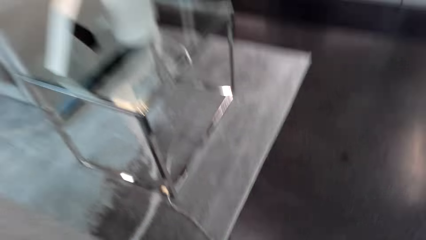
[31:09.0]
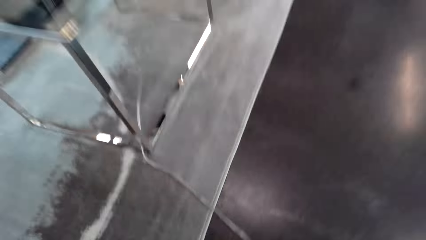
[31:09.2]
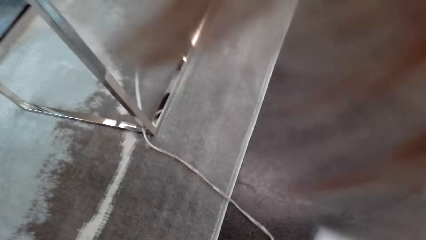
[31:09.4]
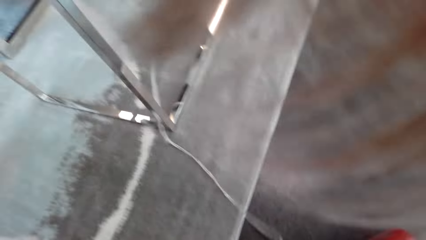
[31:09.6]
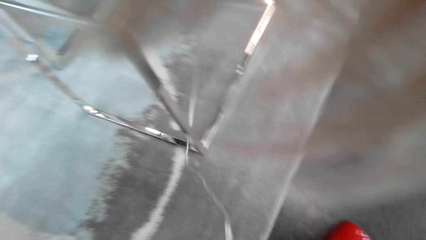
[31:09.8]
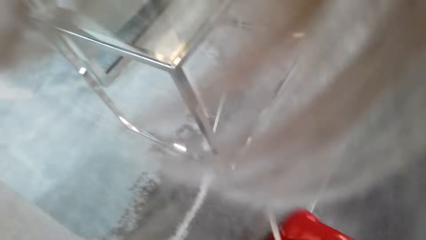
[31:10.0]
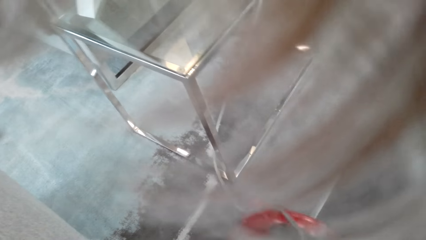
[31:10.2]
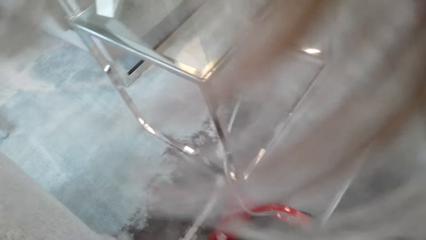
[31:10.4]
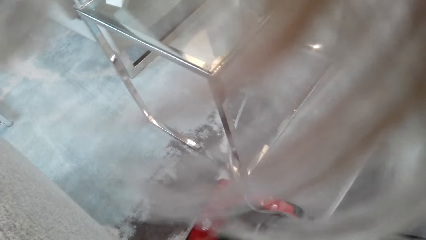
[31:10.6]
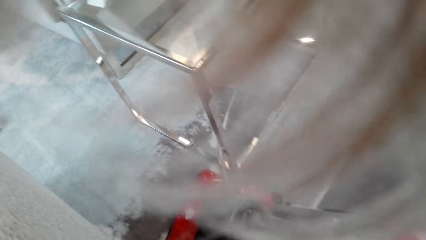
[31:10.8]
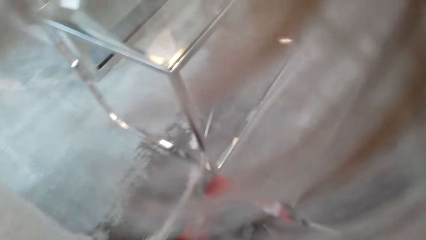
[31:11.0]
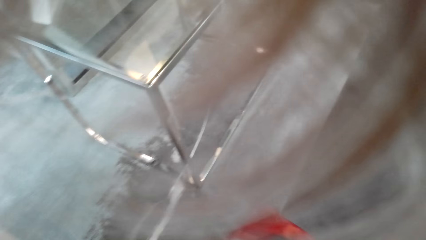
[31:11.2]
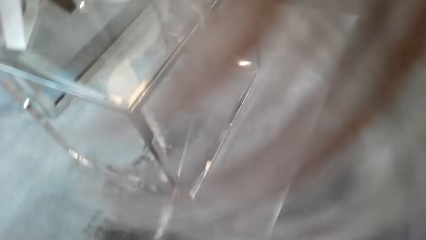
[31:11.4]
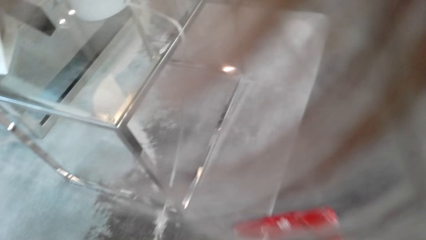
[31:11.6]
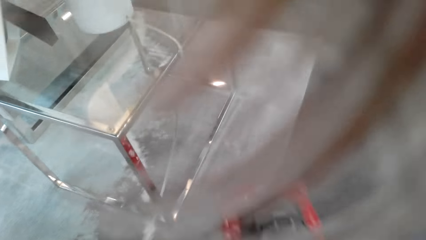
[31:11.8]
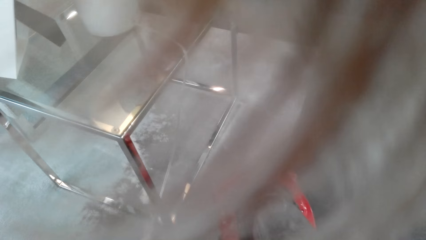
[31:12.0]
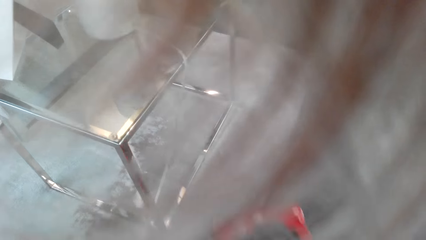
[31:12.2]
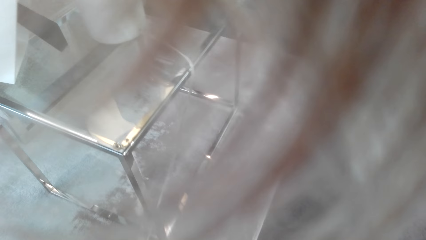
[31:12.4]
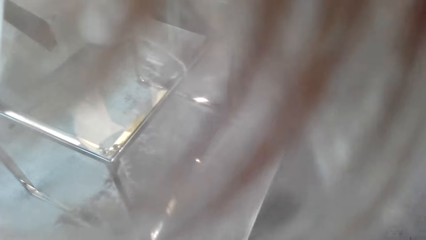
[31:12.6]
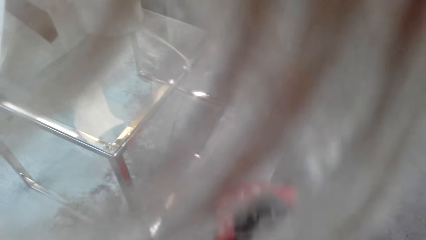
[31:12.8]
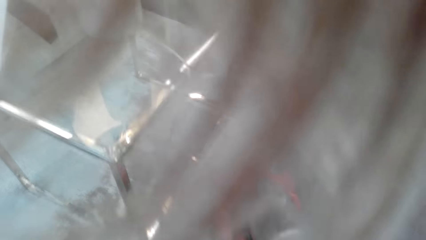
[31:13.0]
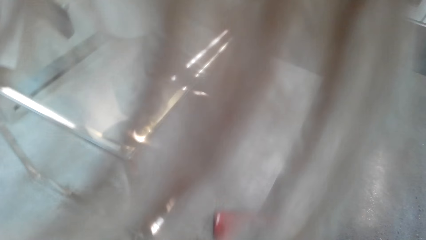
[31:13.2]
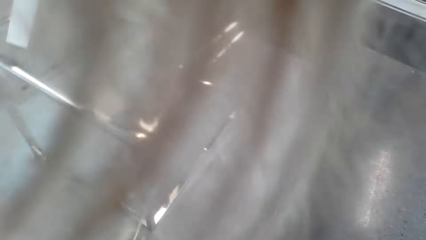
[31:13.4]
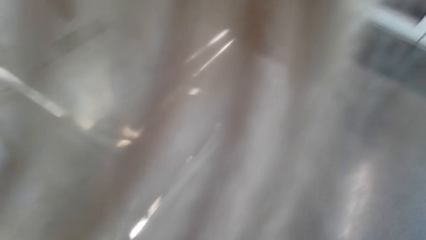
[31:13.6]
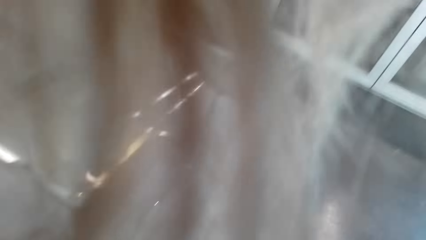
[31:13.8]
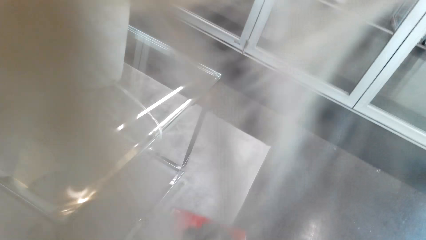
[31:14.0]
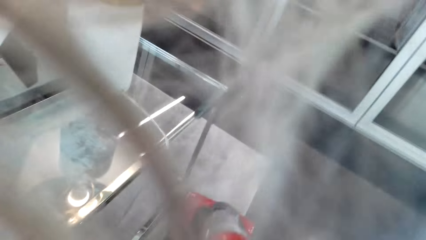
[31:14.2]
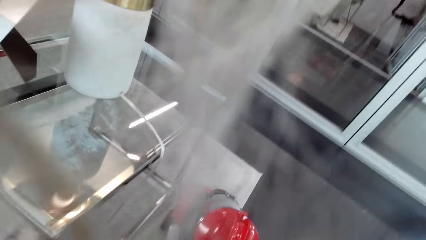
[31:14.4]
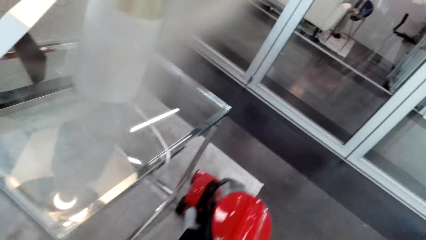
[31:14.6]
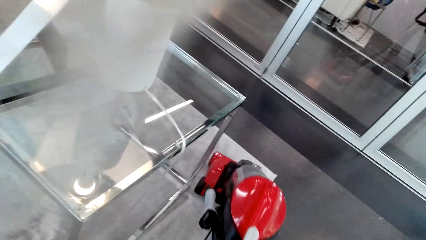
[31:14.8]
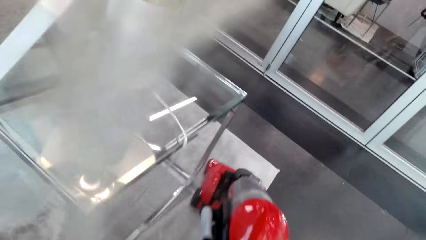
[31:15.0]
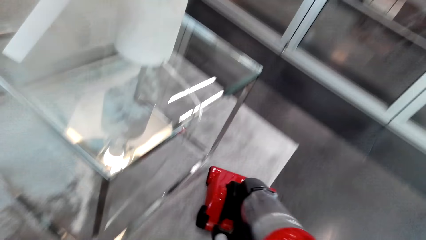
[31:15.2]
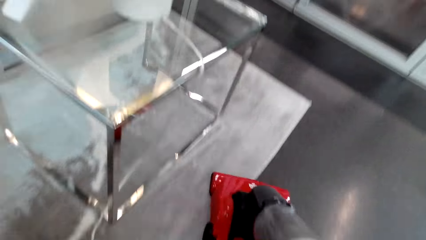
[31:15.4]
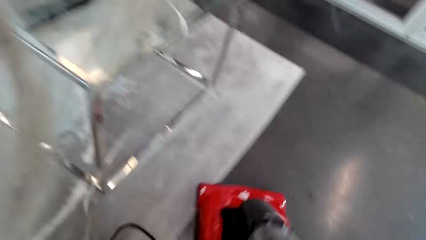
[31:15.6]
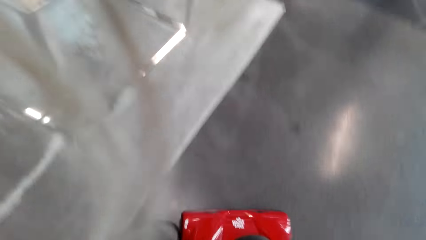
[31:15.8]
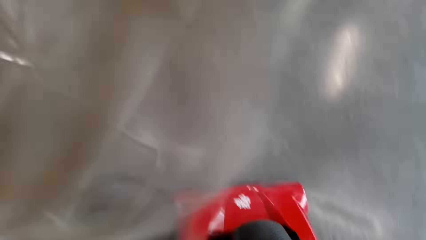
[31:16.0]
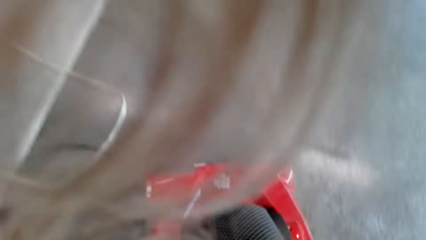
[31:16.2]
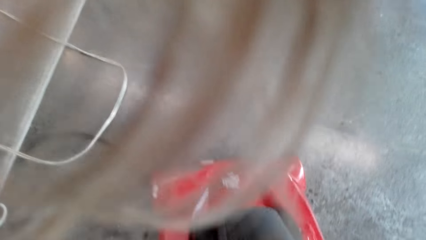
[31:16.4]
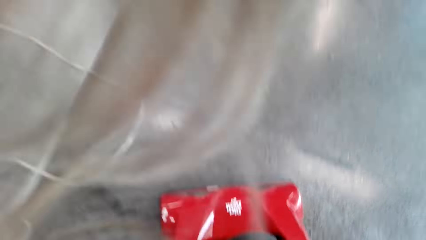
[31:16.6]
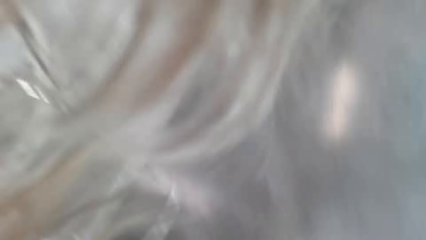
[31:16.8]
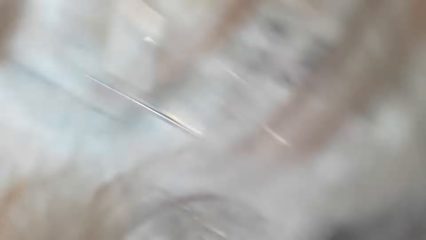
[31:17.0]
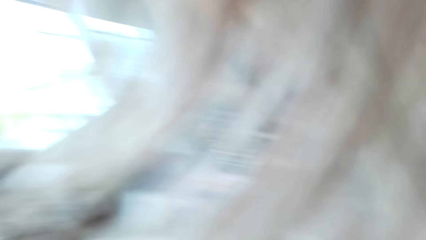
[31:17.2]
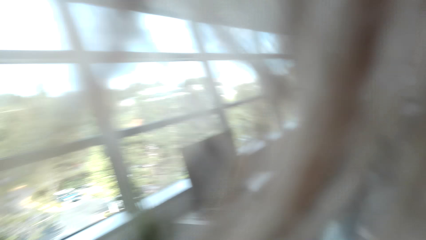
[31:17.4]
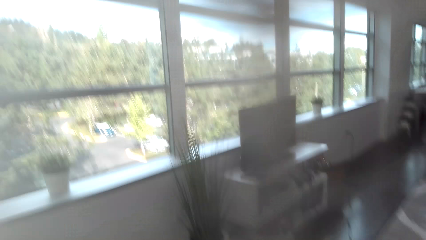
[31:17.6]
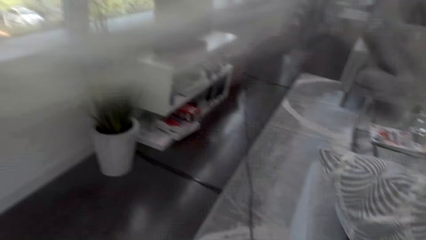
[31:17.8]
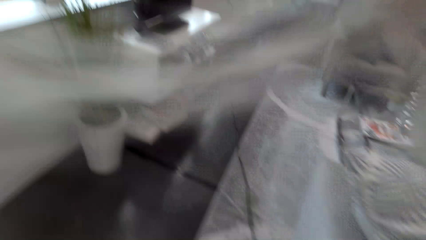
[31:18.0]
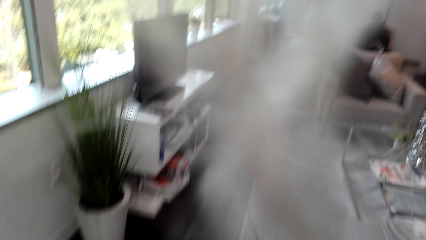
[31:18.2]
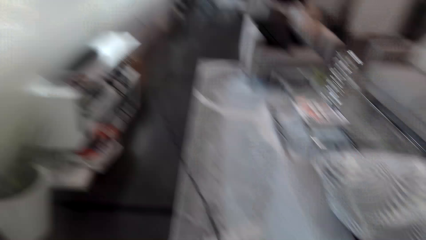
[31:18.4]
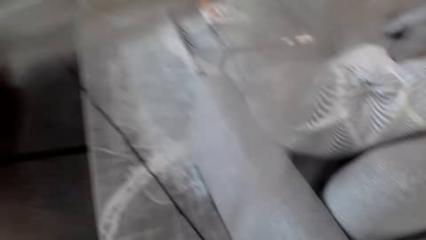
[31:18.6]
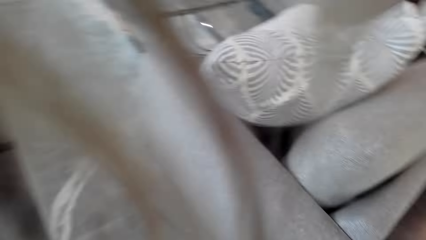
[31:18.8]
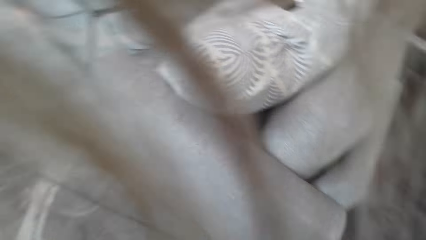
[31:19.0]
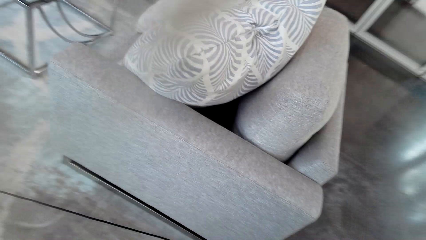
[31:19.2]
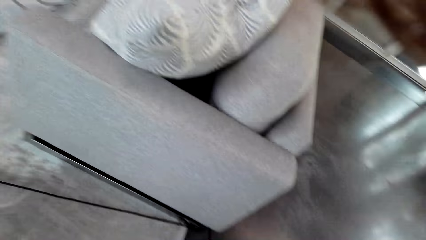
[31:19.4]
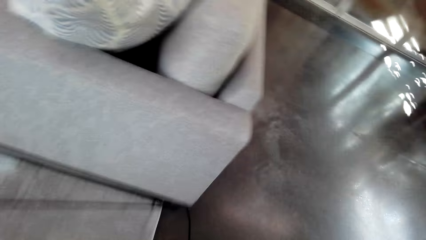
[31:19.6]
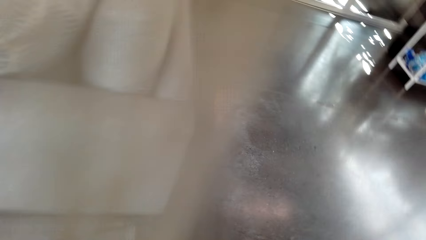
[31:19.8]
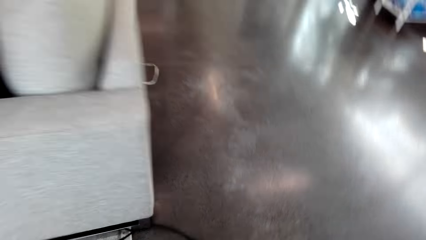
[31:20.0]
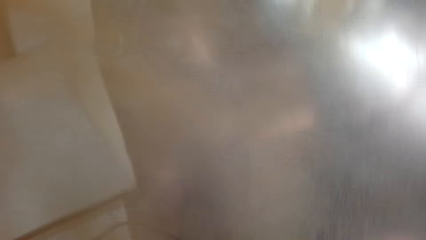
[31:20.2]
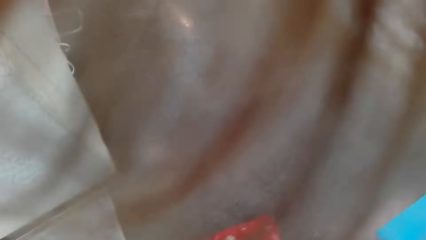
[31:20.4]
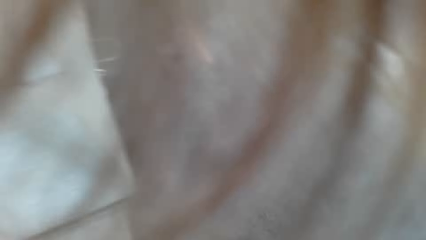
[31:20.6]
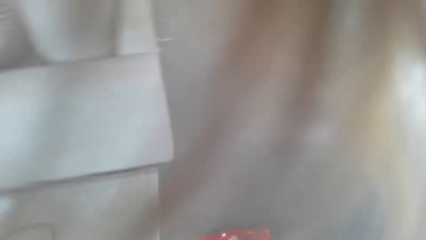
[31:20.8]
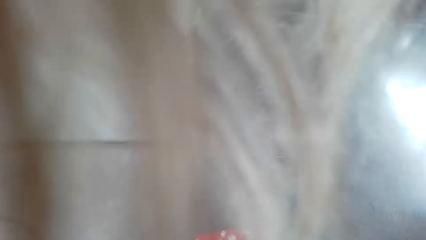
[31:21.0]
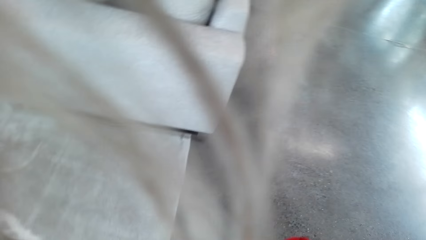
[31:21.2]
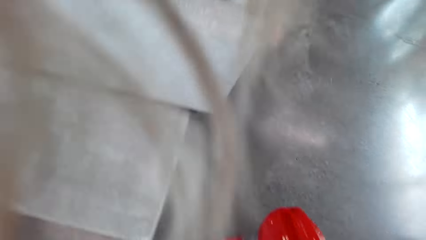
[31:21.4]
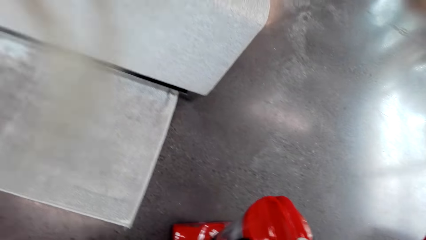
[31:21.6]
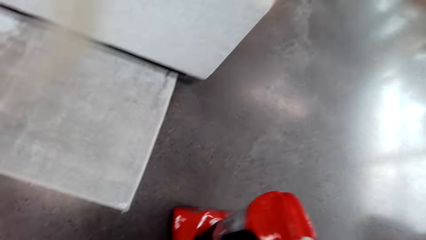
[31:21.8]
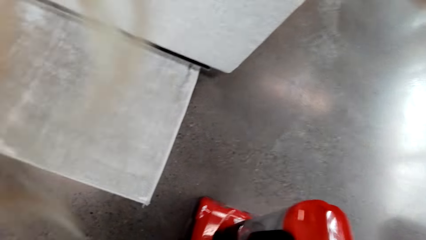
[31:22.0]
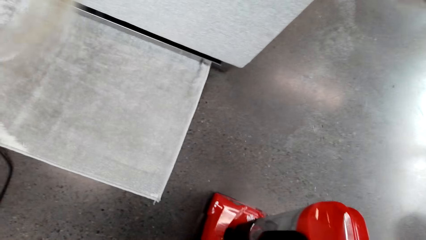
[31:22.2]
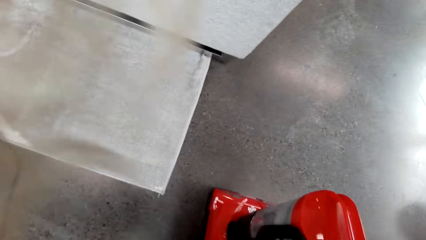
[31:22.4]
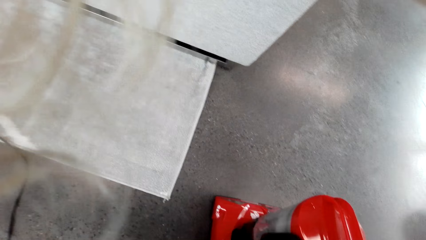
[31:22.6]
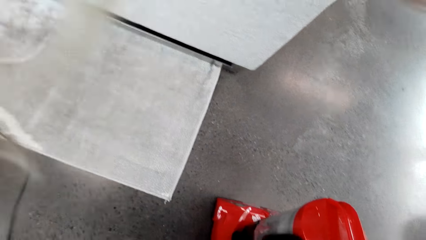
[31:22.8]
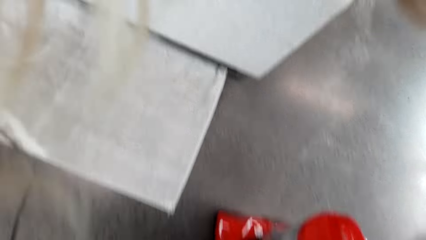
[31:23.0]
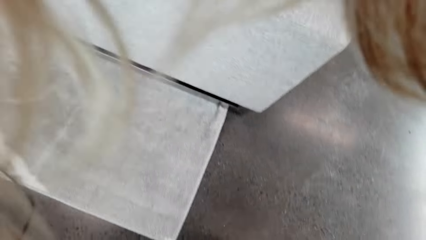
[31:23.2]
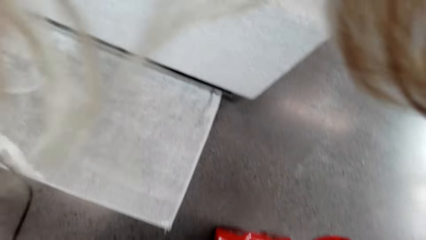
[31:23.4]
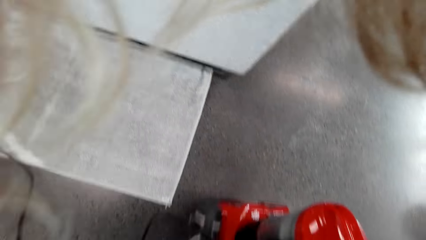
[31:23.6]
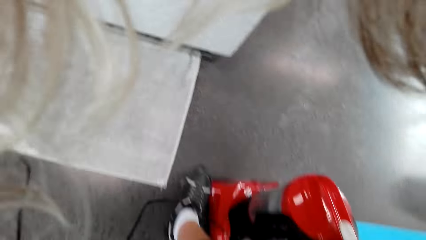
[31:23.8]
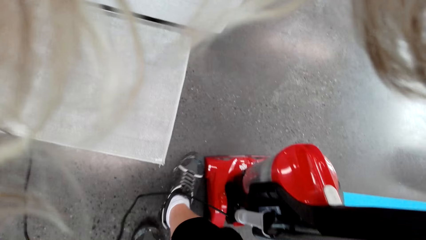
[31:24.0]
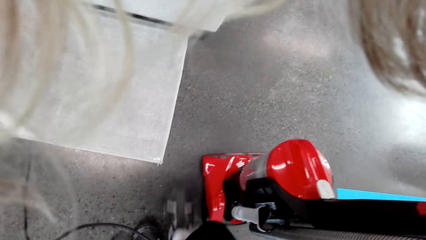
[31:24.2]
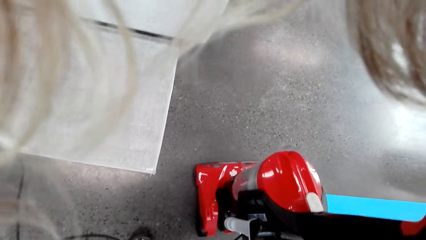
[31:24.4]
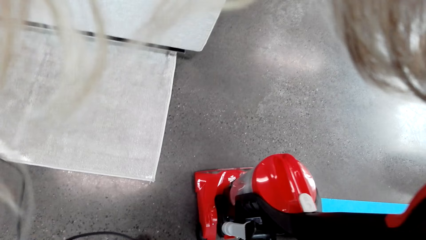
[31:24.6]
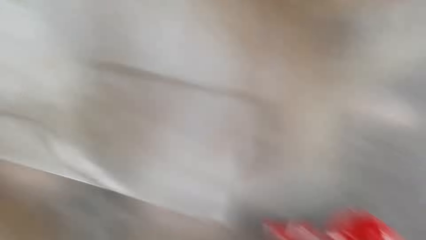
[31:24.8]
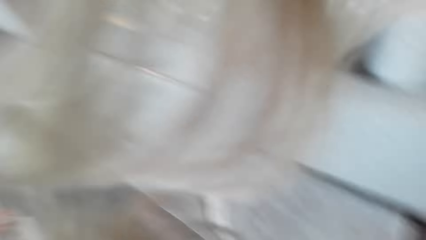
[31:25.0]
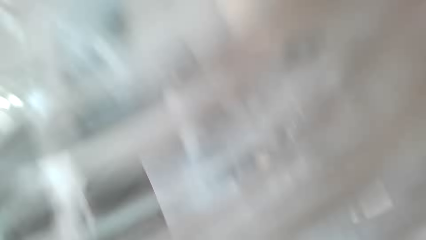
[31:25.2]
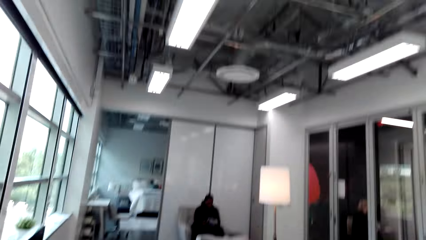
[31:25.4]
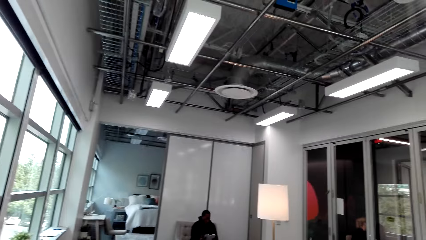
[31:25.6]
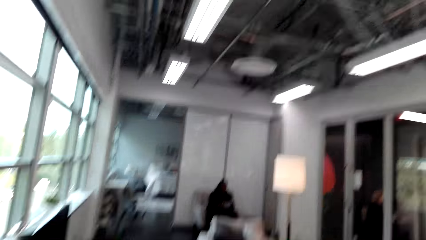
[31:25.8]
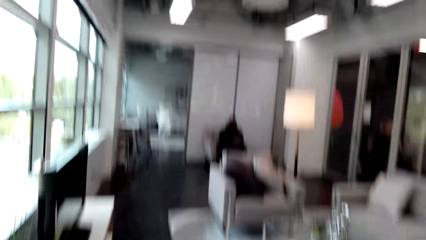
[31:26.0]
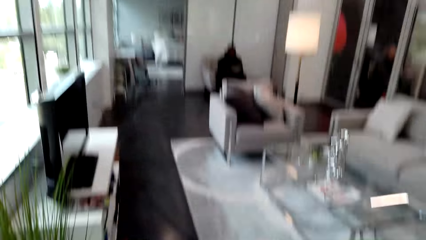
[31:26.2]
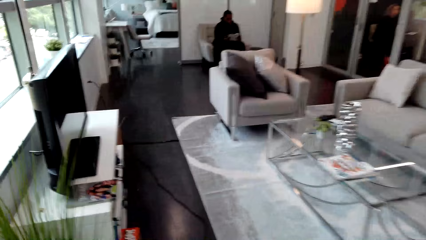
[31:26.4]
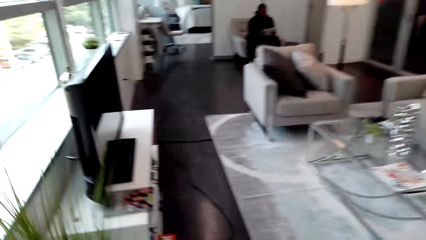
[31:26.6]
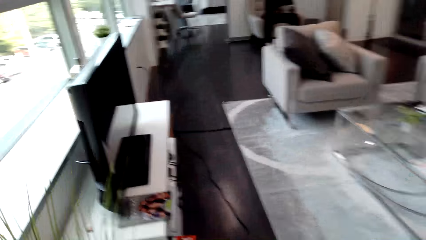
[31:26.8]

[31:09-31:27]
The camera wearer cleans the edge of the carpet. They step on the vacuum cleaner and hold the vacuum cleaner. Someone sits on the sofa.
